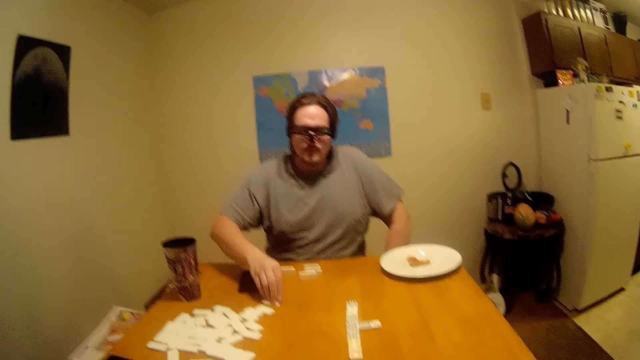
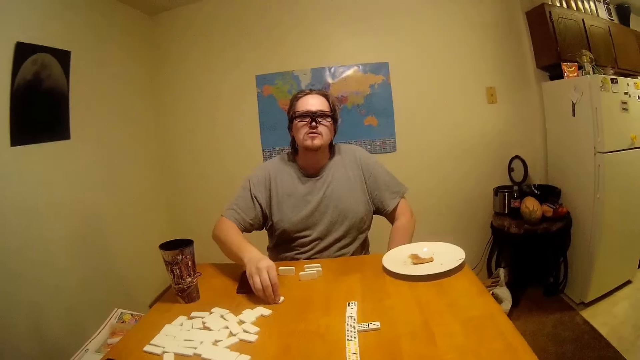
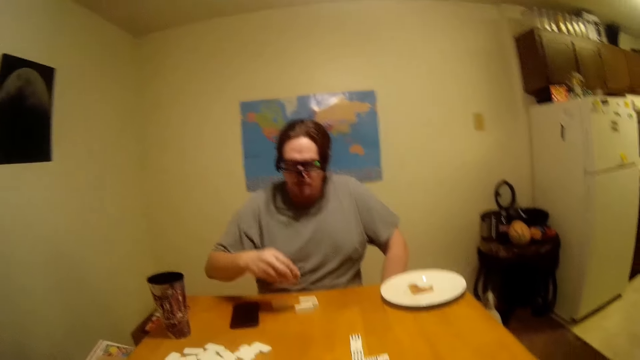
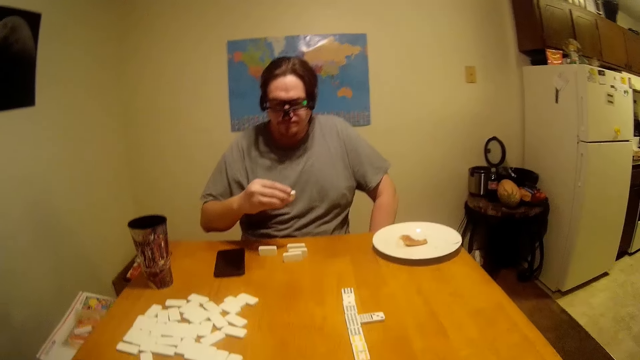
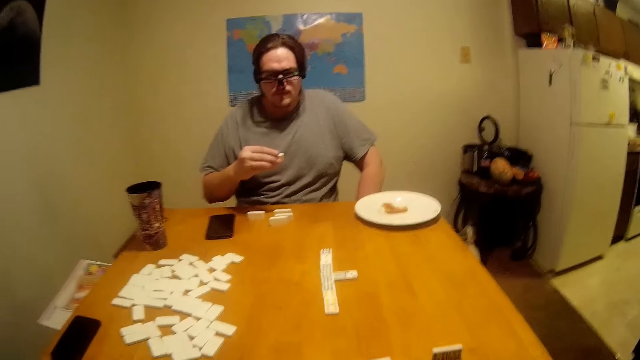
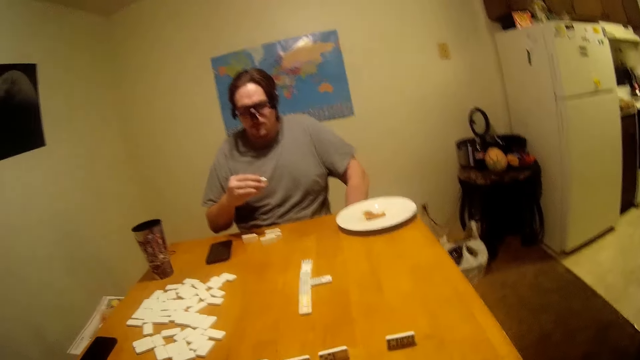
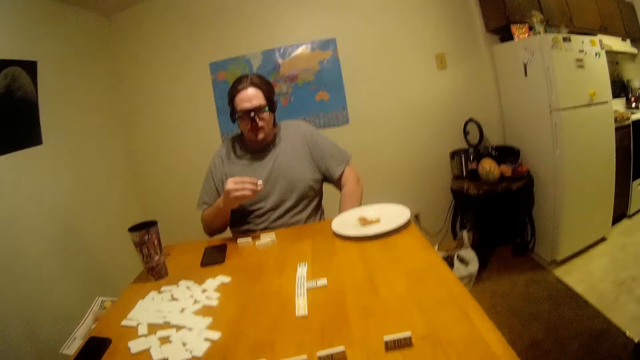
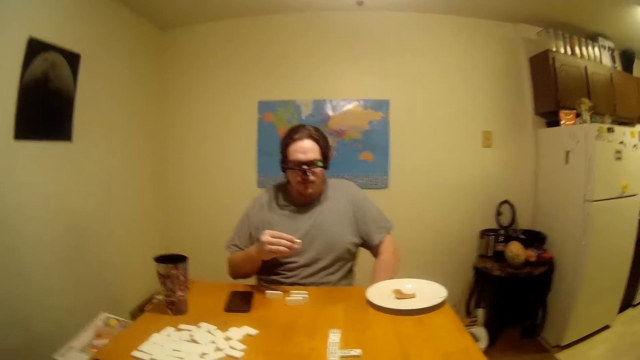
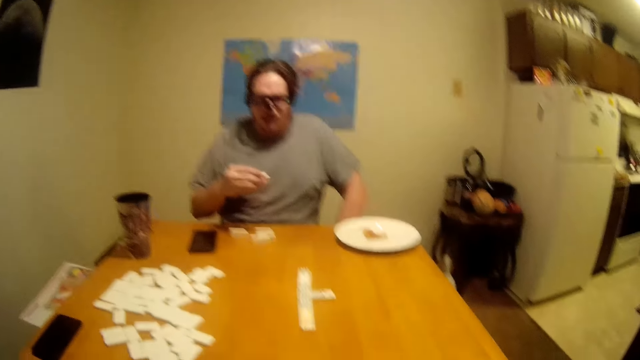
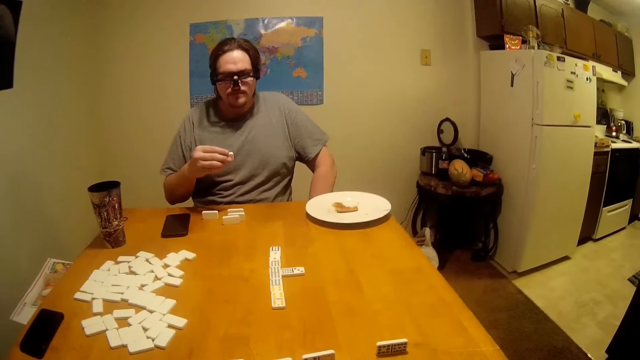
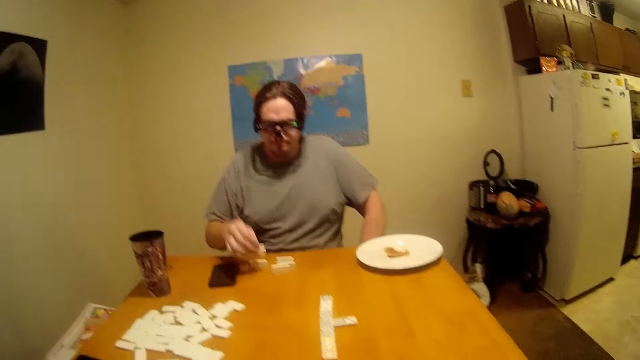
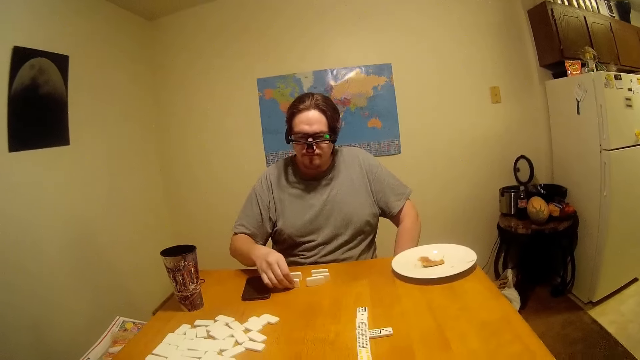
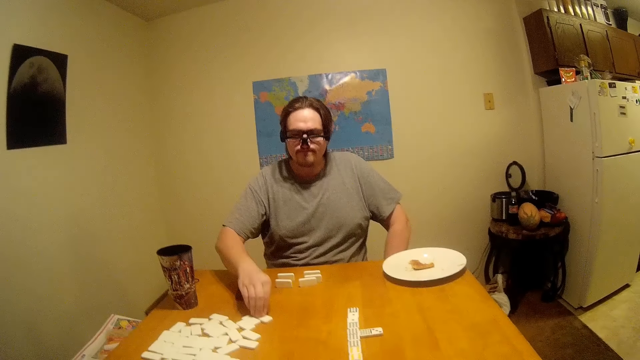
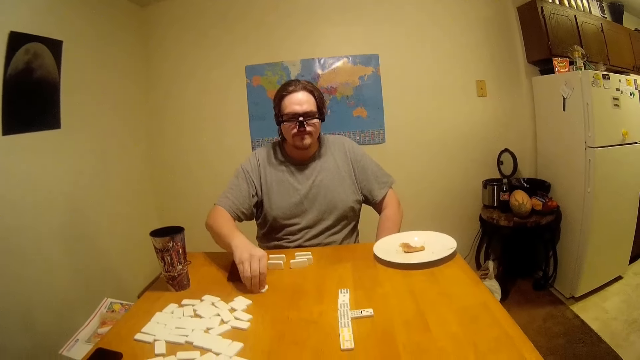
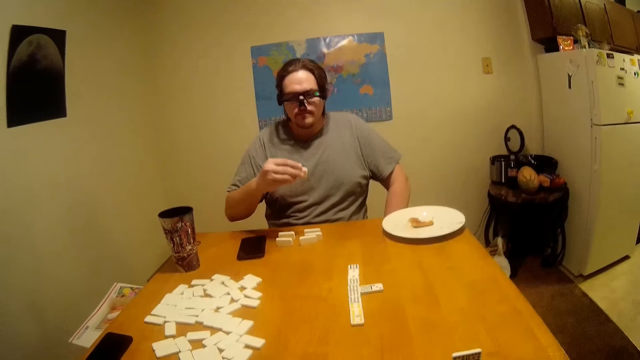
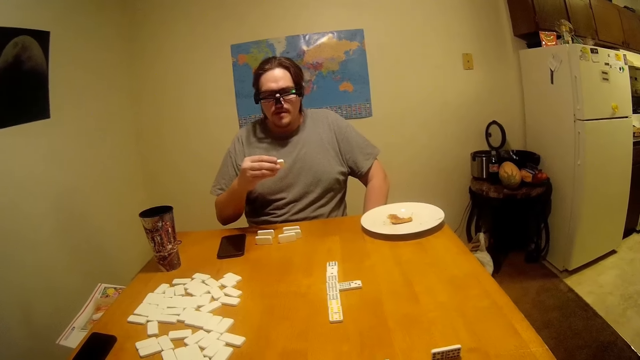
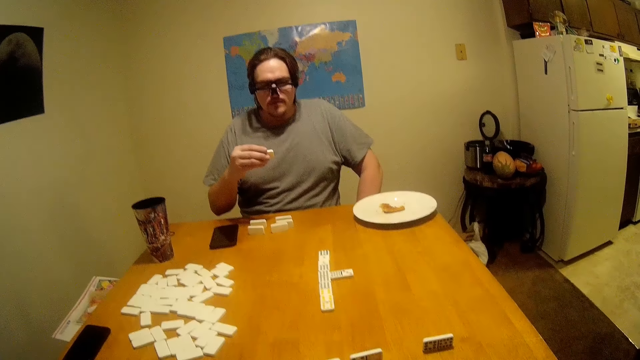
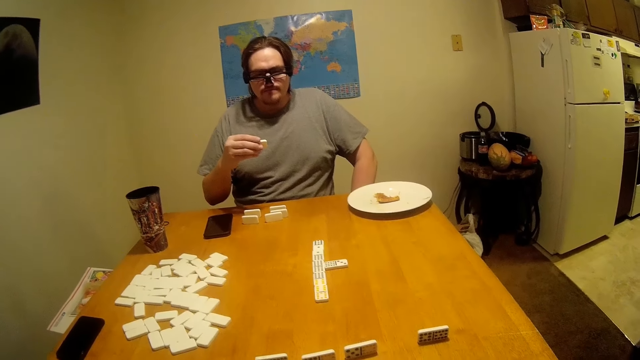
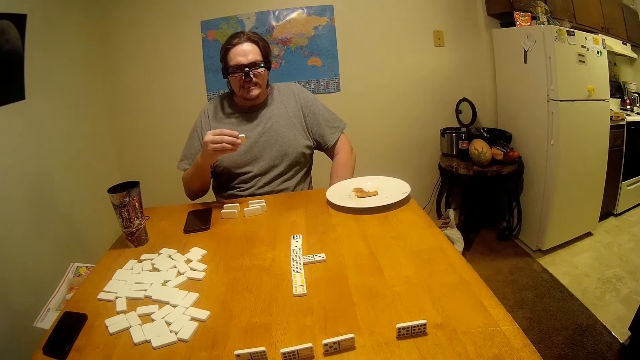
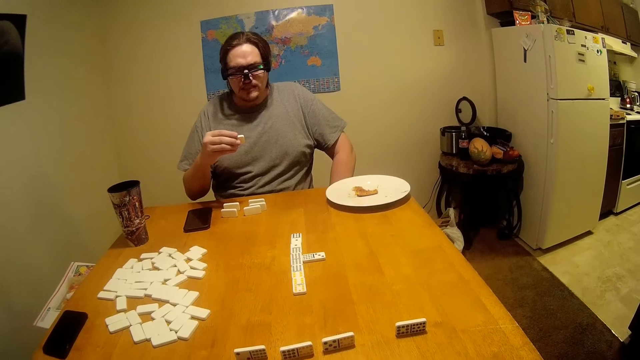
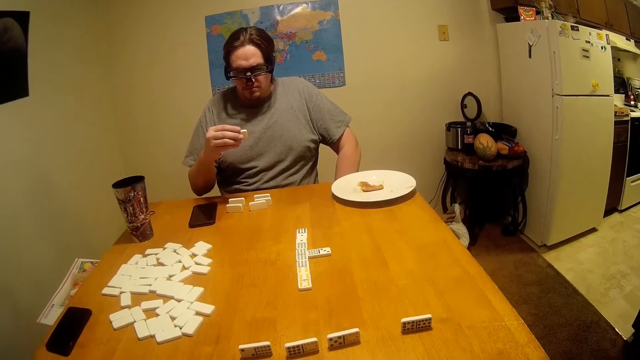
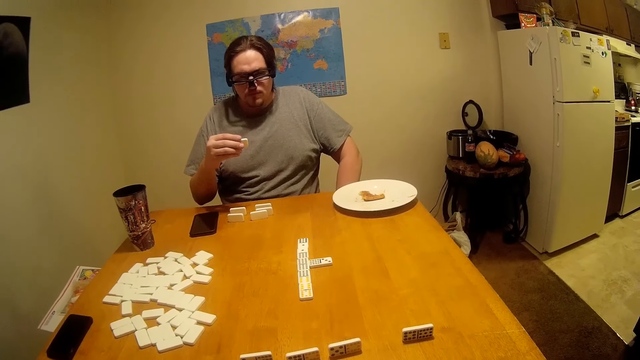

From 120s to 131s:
A man picks a piece of Chinese board game or Ludo from the table. He examines the Ludo. He puts the piece on the table. He picks the piece of Chinese board game from the table. He examines the Ludo.

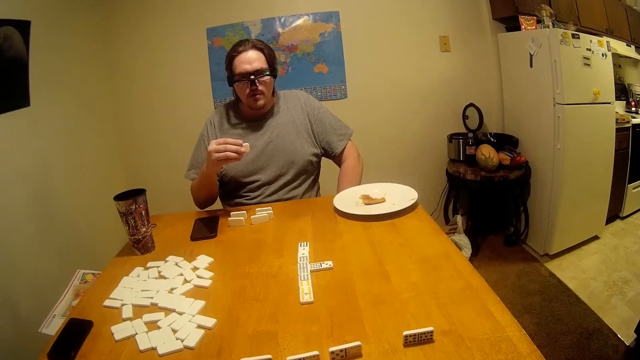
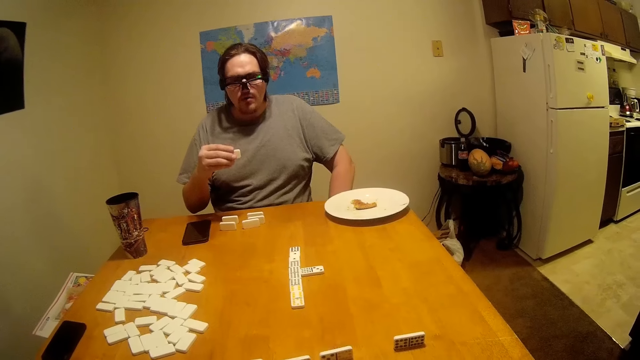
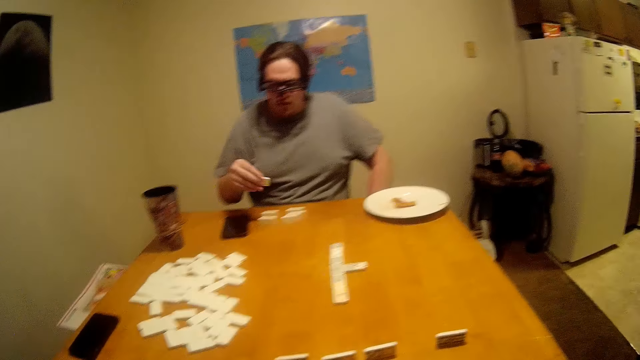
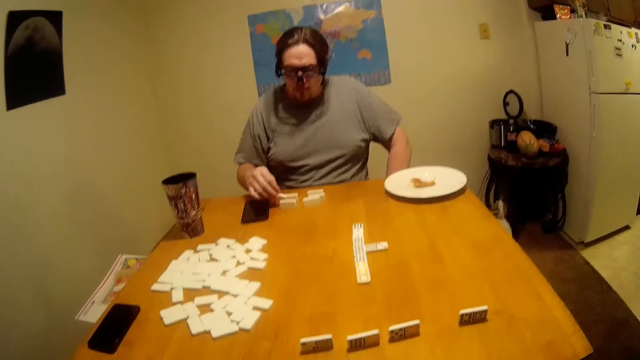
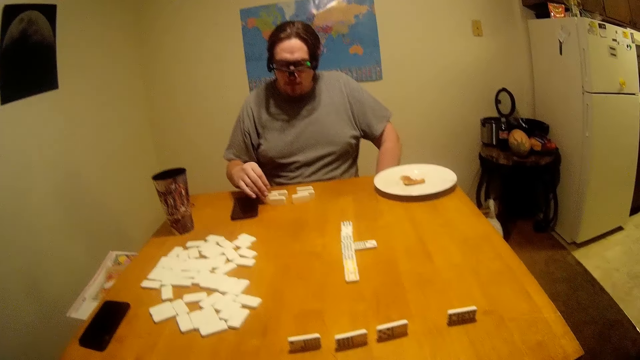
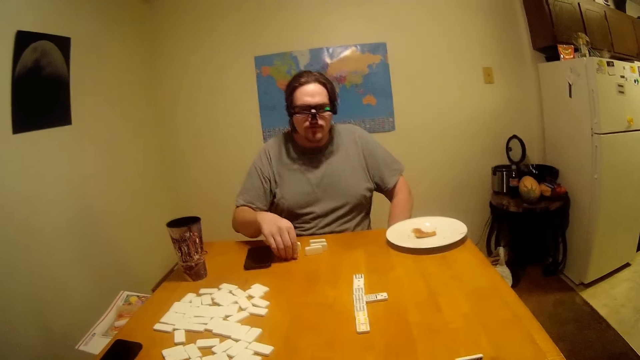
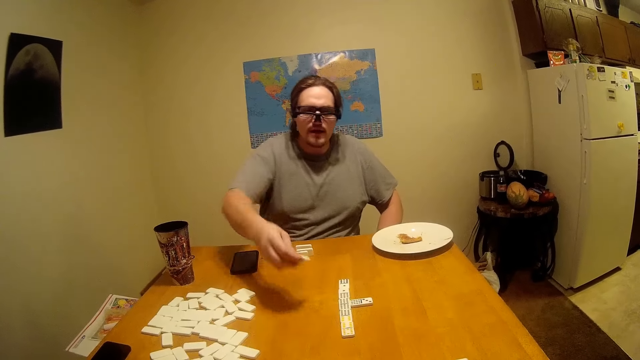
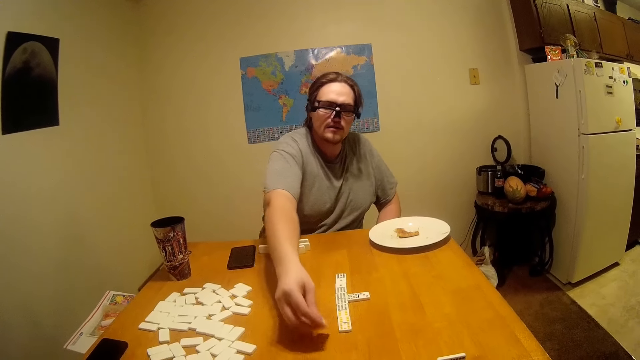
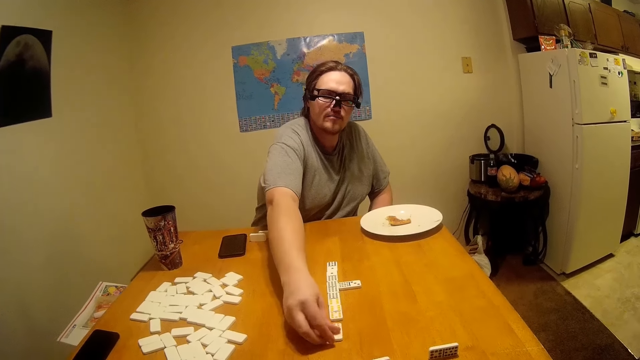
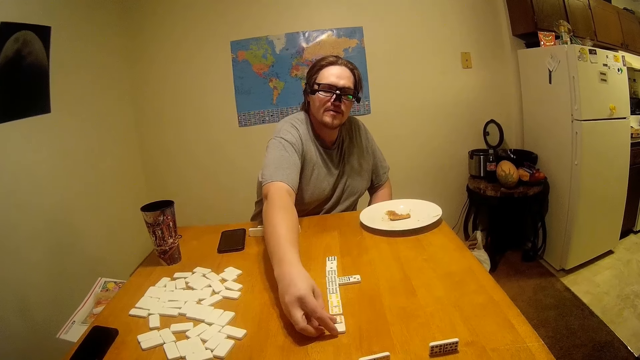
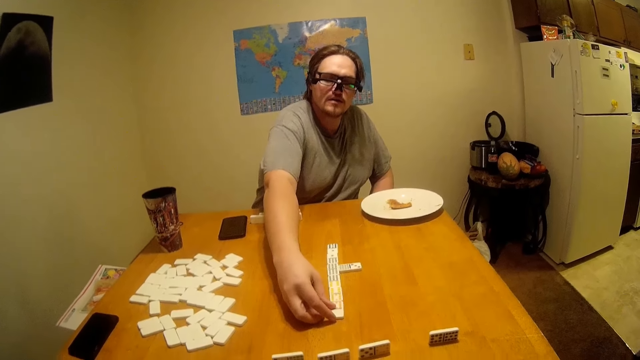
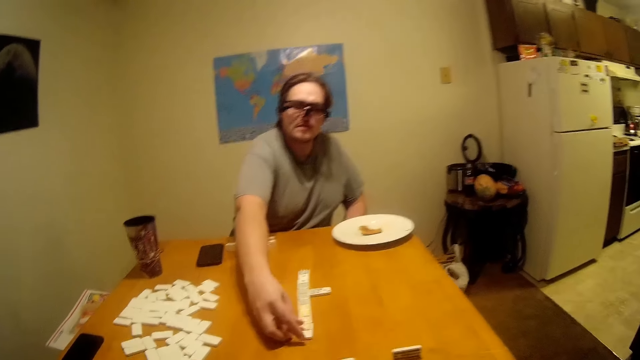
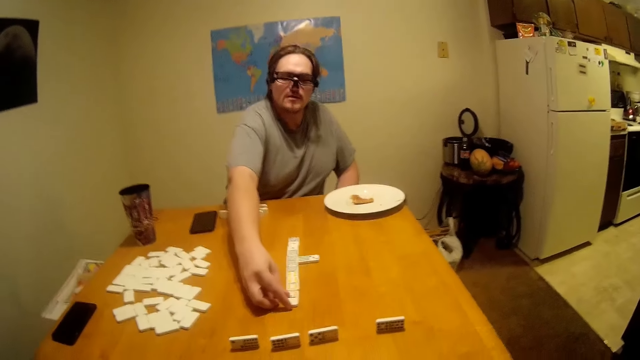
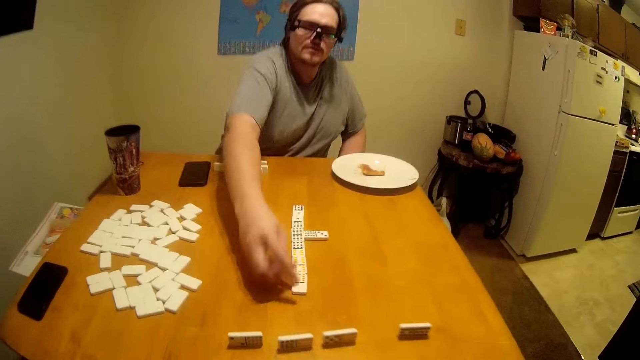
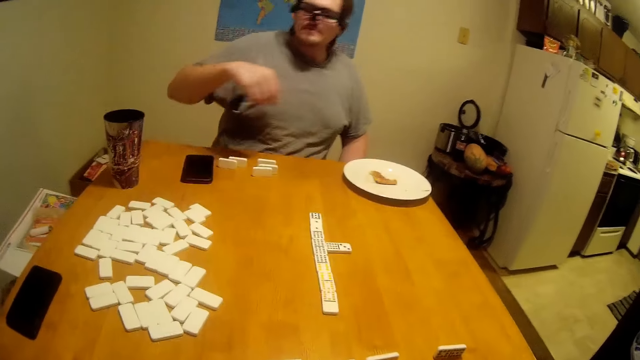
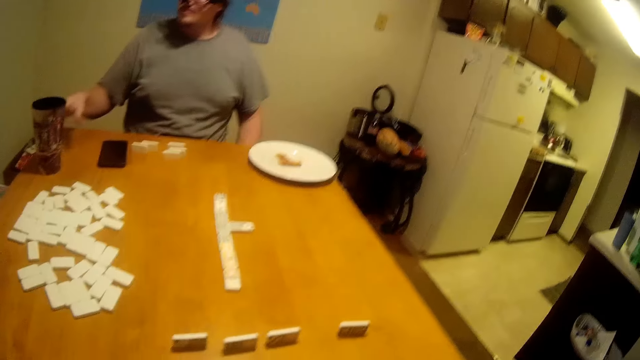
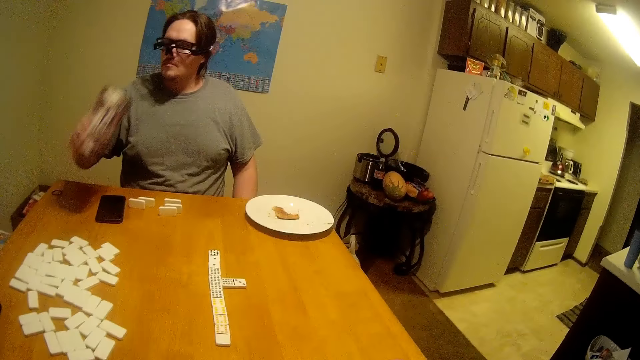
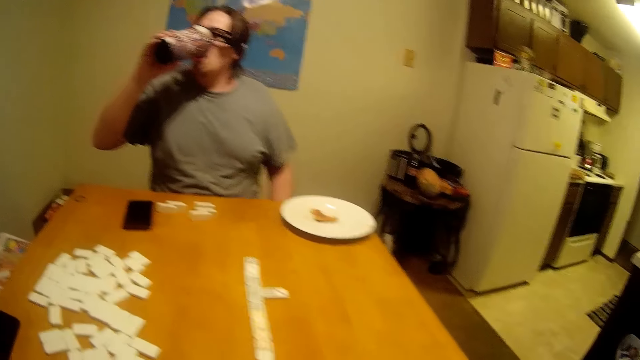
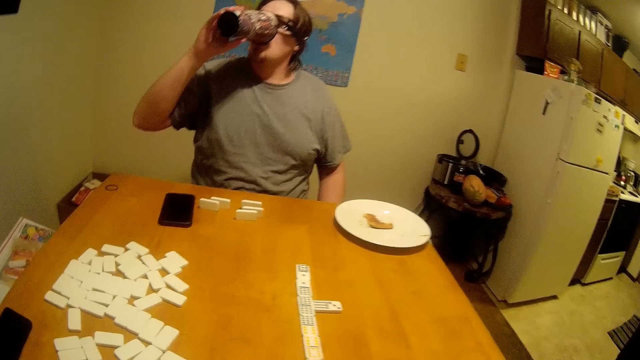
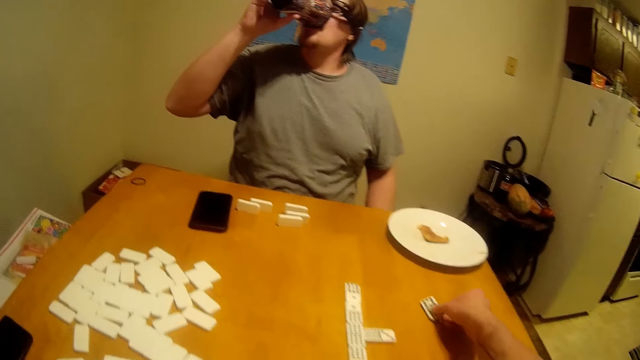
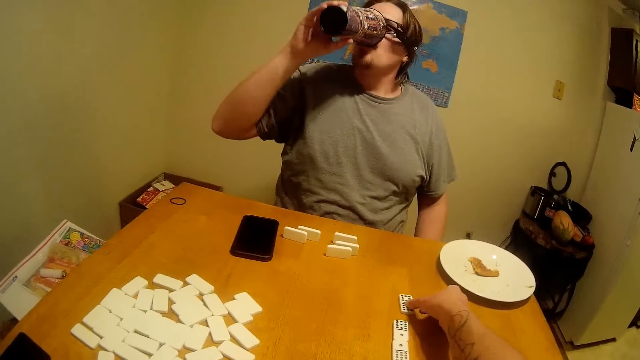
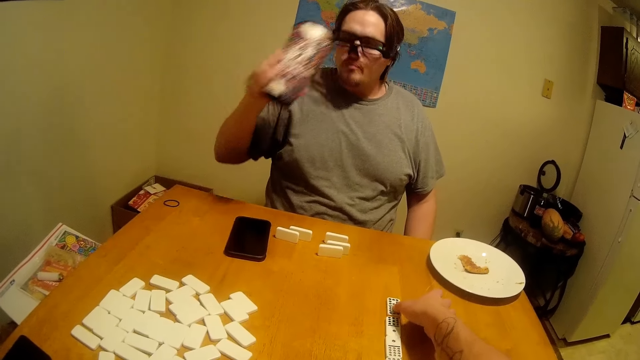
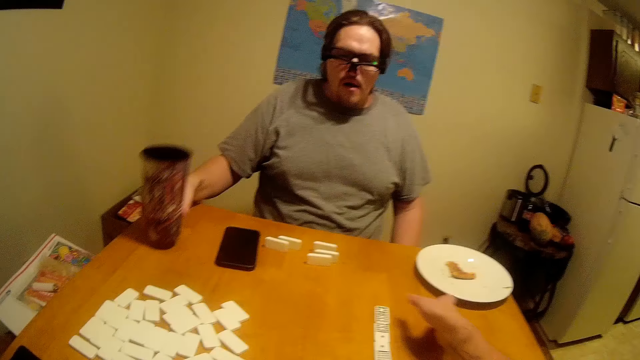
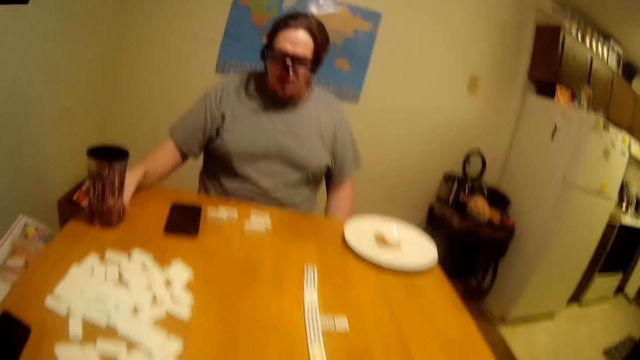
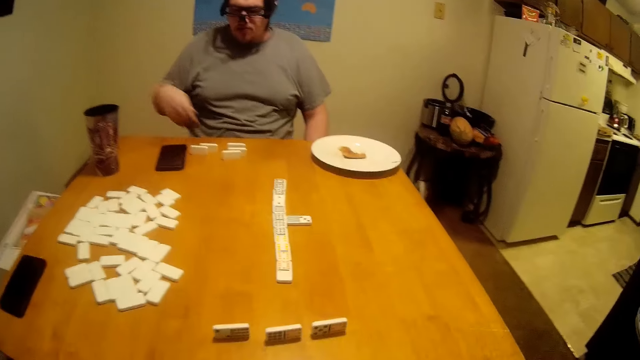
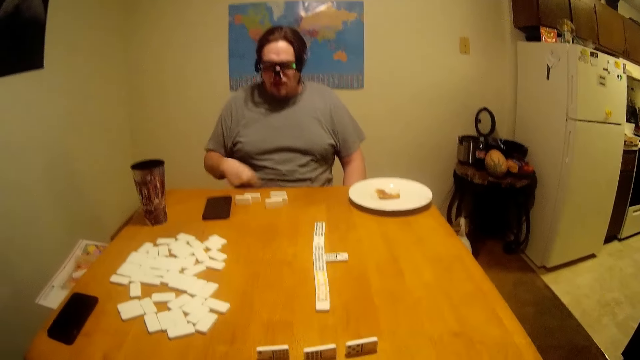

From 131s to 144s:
A man puts a piece or Ludo on the table. He picks the Ludo, drops the Ludo and arranges the Ludo. He picks the cup or mug. He drinks the water from the mug. The camera wearer puts a piece of Chinese board game on the table. The man puts the mug on the table.
